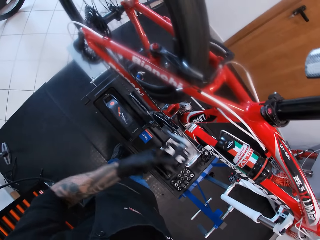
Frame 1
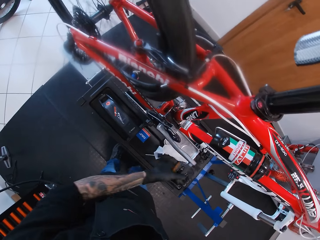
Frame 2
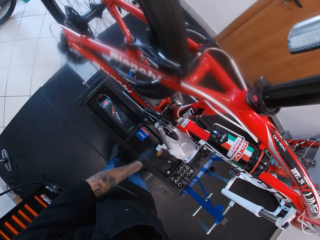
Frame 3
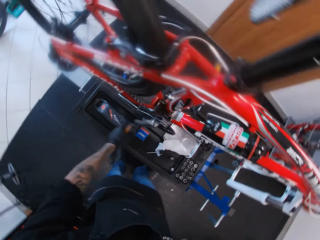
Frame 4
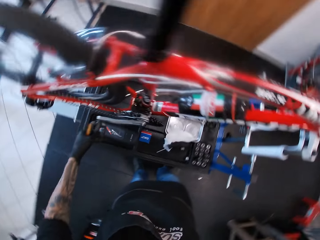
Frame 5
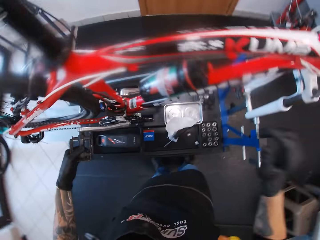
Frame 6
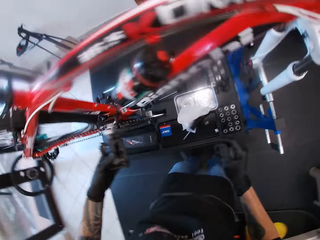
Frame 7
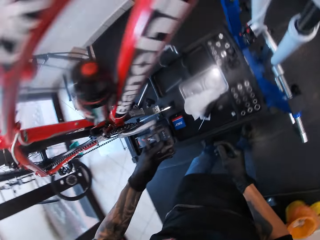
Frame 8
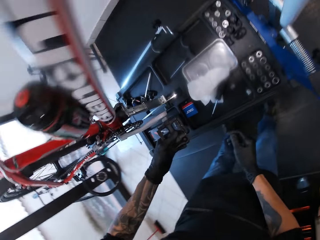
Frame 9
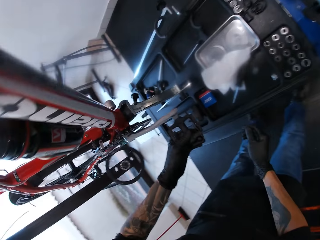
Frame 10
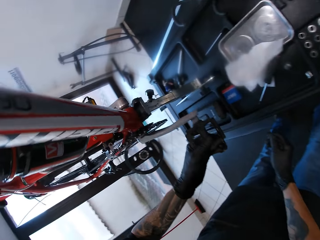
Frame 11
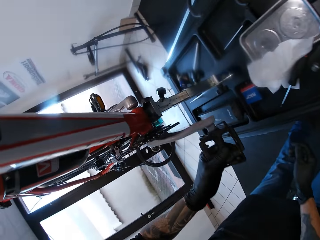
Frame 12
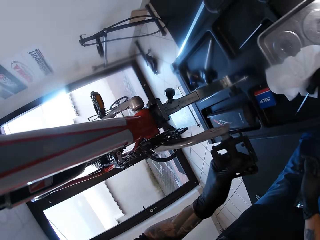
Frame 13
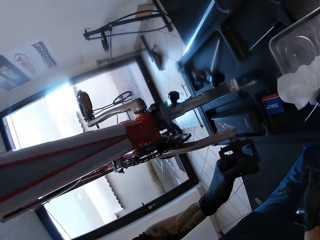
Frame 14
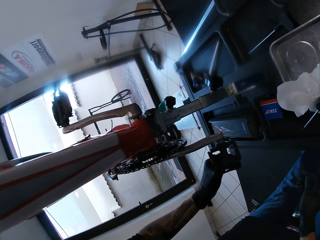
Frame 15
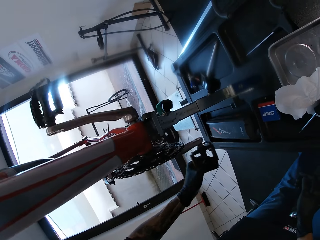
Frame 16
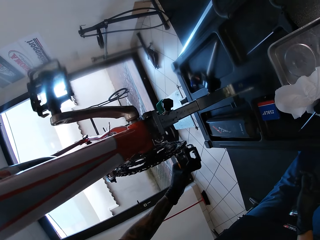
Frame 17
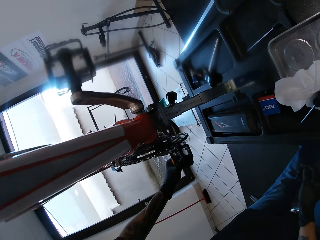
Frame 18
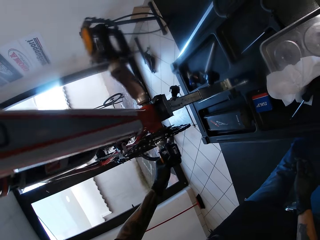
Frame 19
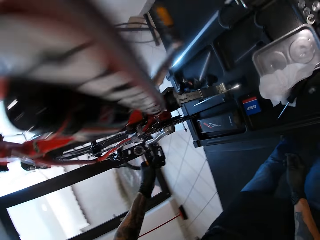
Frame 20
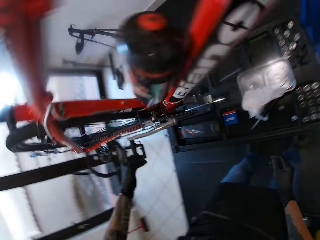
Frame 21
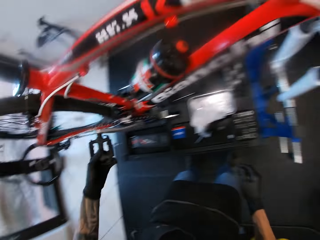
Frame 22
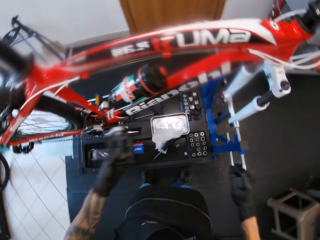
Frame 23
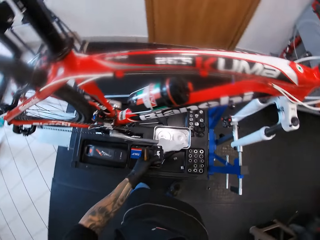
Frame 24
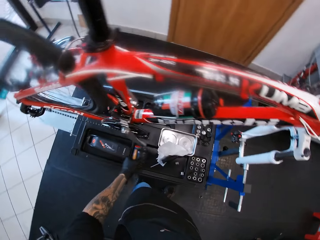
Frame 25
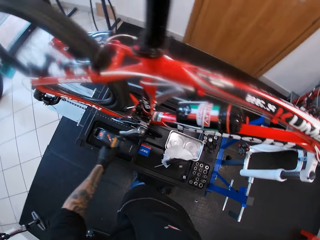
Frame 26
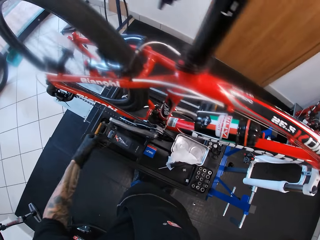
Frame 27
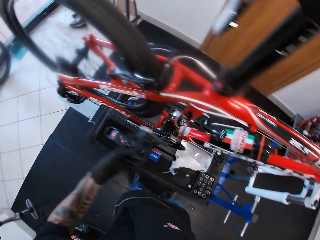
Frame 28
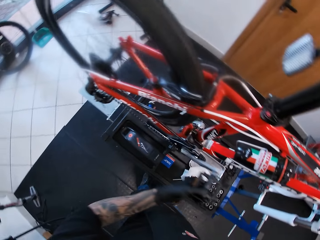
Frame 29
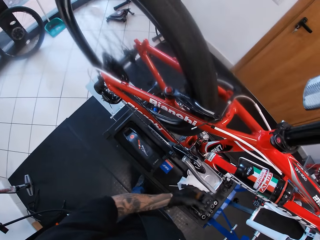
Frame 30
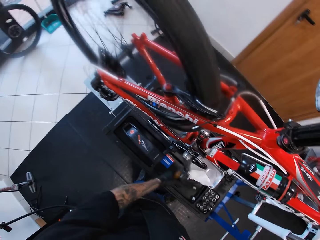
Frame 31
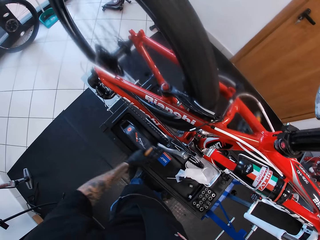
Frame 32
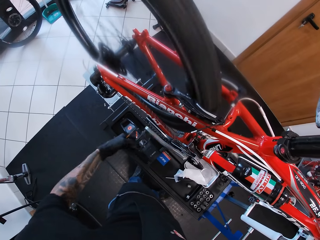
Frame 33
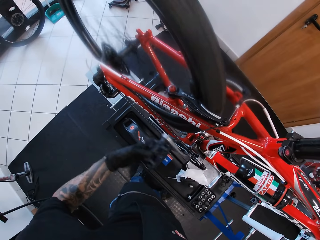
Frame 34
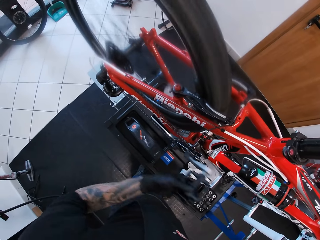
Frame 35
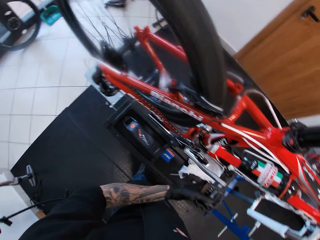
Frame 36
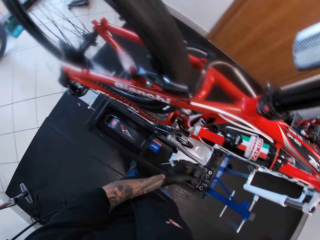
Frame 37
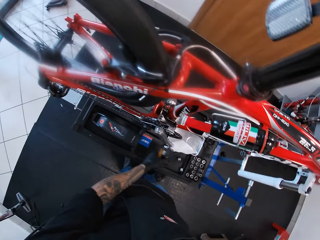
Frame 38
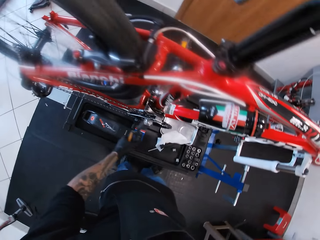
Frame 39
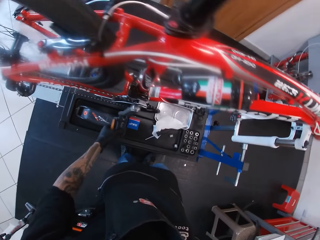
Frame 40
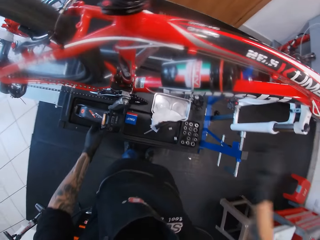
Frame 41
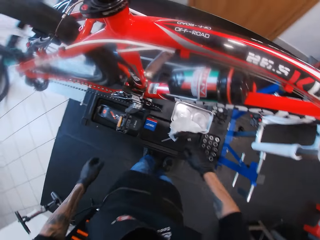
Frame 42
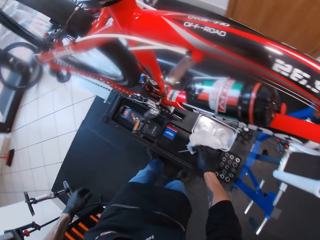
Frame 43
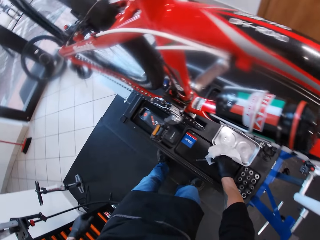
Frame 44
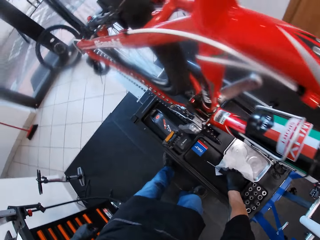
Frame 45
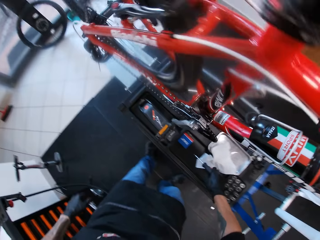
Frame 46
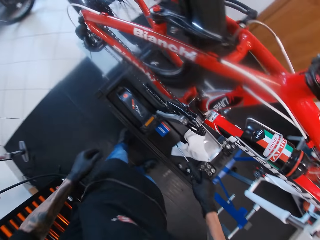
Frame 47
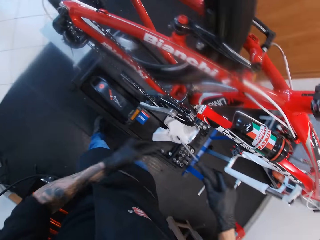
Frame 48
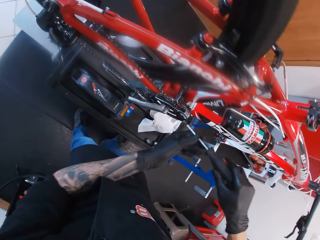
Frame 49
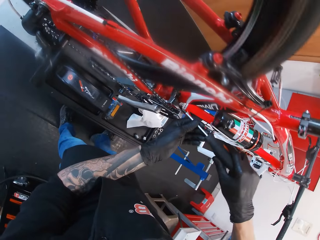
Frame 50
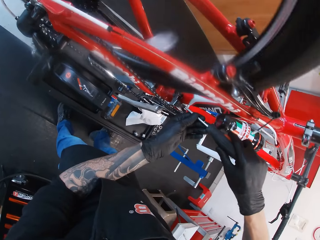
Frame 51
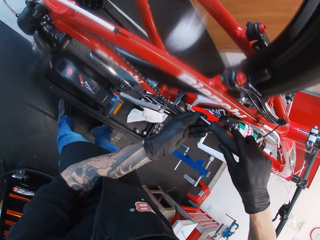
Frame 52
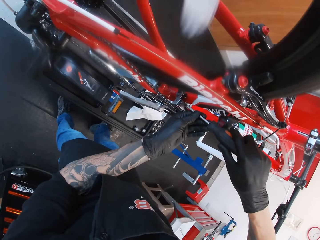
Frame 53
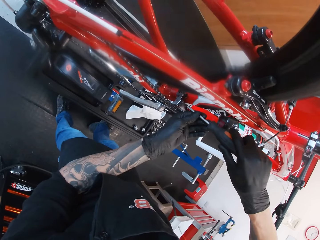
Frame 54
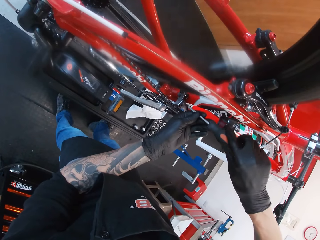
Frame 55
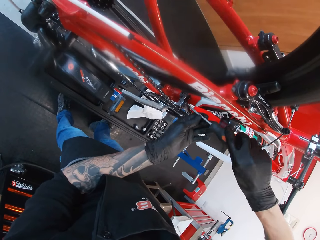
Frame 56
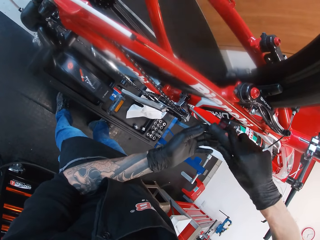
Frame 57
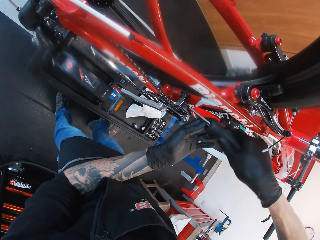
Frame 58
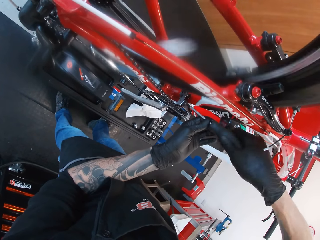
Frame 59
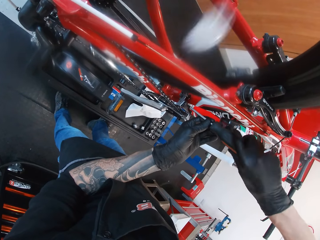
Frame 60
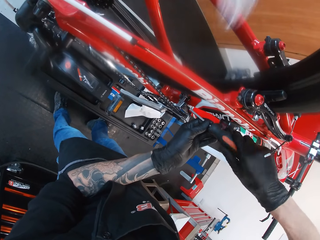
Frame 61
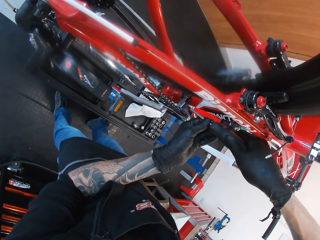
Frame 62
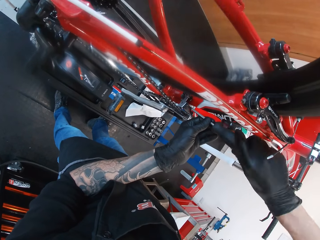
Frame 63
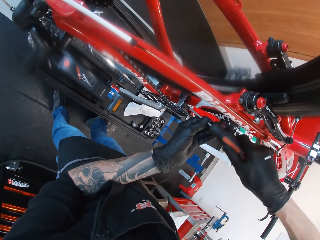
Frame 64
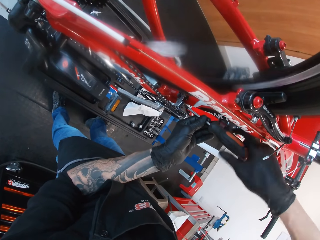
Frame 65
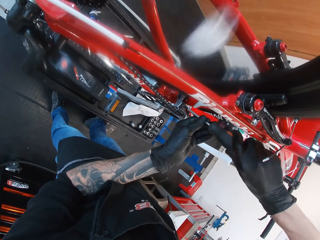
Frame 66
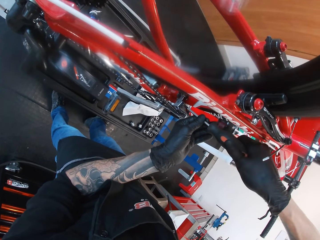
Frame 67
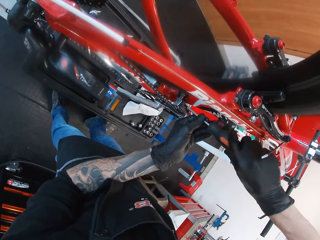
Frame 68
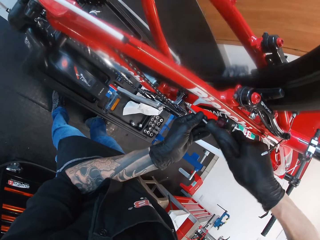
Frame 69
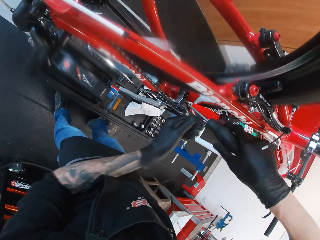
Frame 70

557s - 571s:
The camera wearer checks on the bicycle. He turns the crank arm on the bicycle with his left hand. He picks up a screwdriver from a repair stand with his right hand. He screws a front derailleur in the bicycle with the screwdriver in both hands. He adjusts a bolt on the bicycle with the screwdriver.

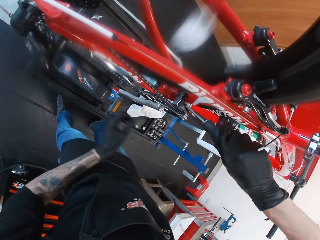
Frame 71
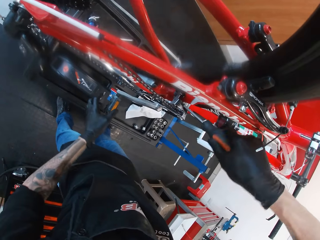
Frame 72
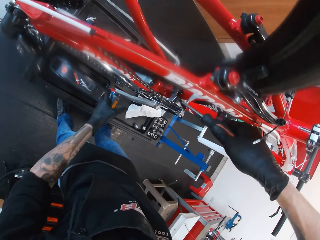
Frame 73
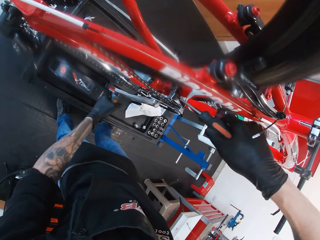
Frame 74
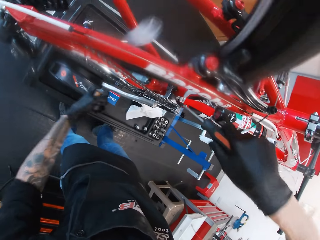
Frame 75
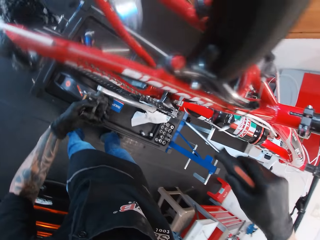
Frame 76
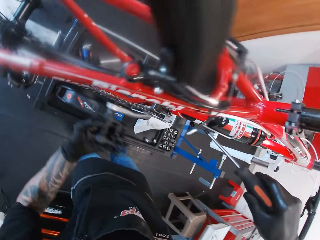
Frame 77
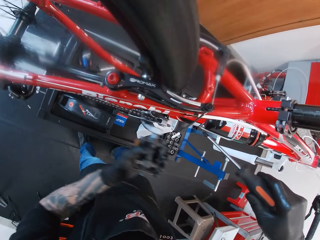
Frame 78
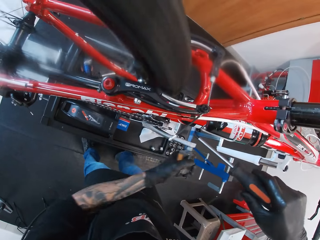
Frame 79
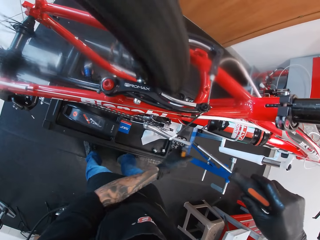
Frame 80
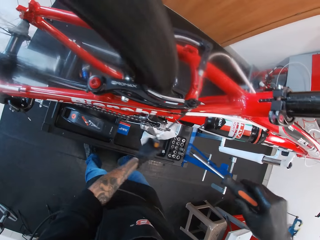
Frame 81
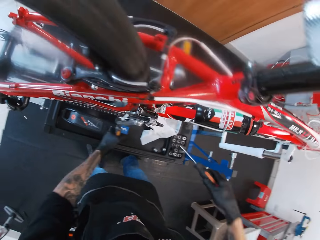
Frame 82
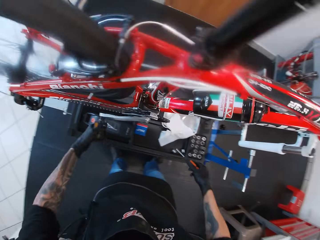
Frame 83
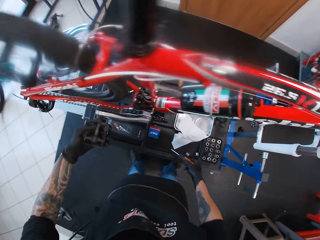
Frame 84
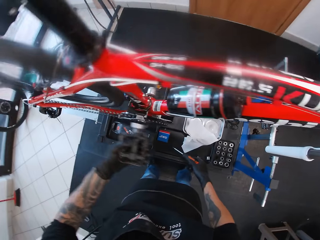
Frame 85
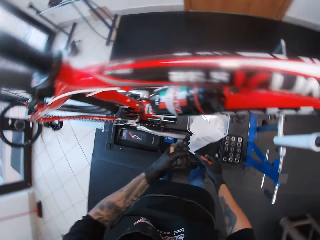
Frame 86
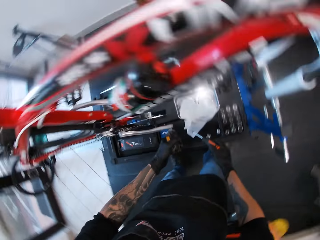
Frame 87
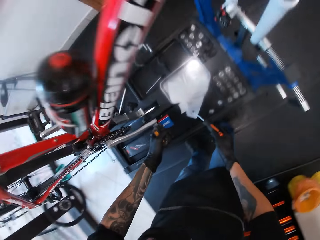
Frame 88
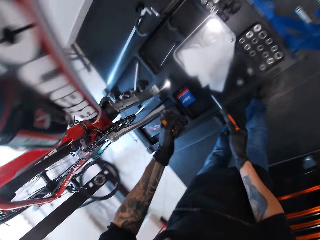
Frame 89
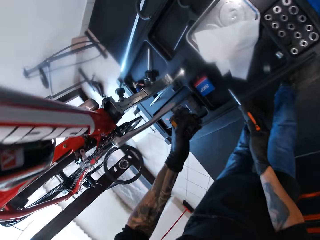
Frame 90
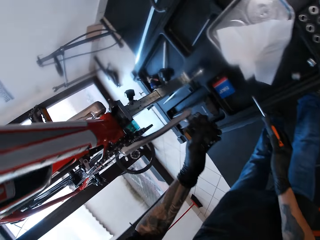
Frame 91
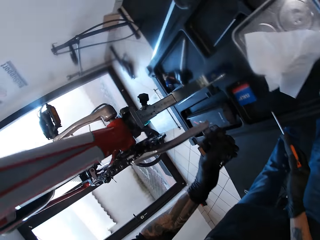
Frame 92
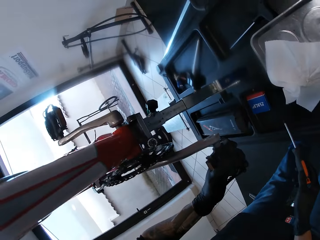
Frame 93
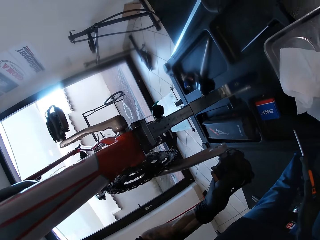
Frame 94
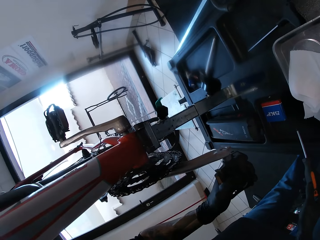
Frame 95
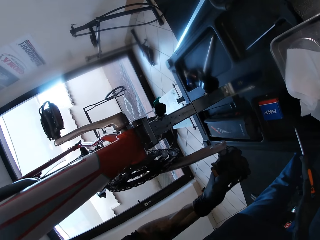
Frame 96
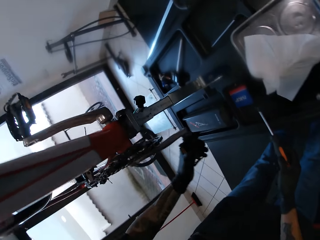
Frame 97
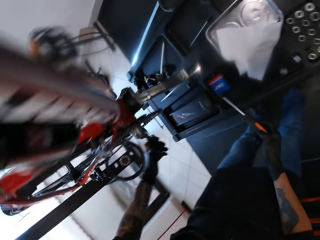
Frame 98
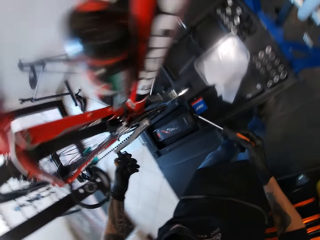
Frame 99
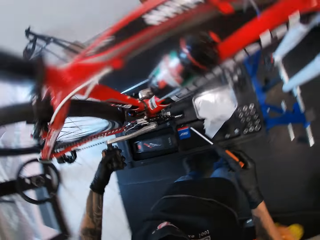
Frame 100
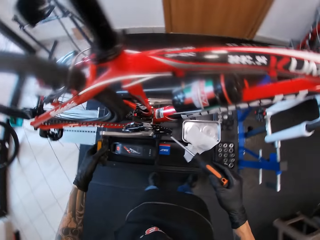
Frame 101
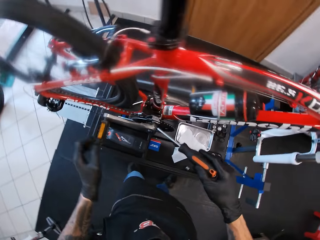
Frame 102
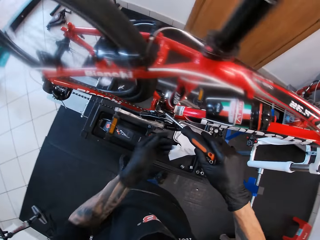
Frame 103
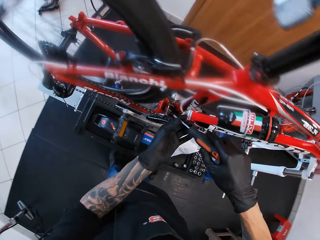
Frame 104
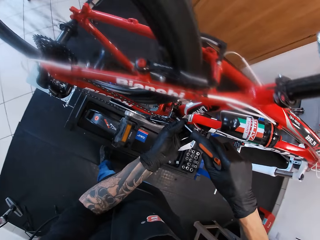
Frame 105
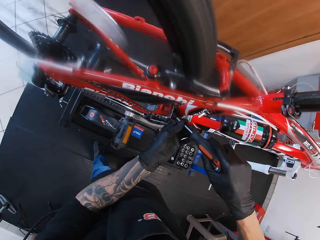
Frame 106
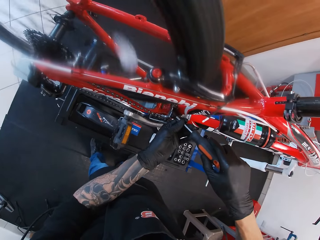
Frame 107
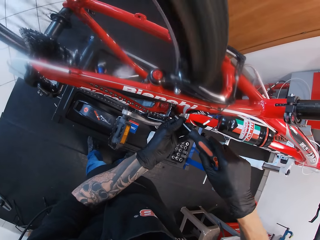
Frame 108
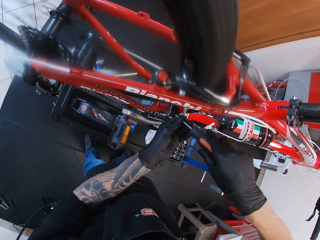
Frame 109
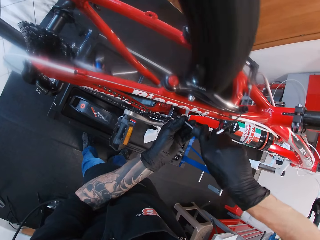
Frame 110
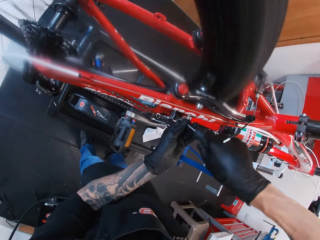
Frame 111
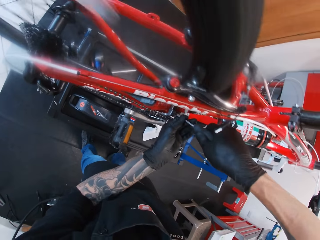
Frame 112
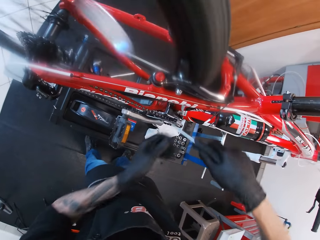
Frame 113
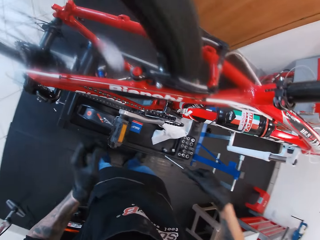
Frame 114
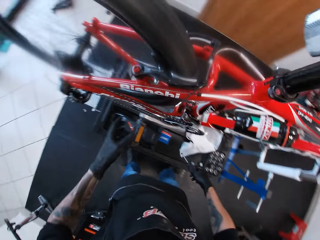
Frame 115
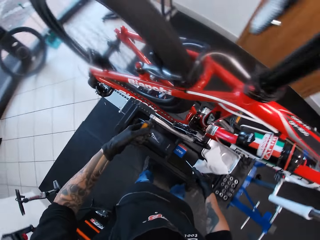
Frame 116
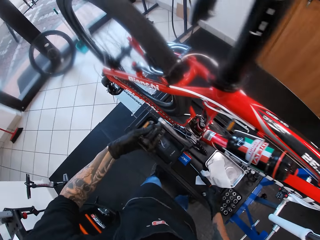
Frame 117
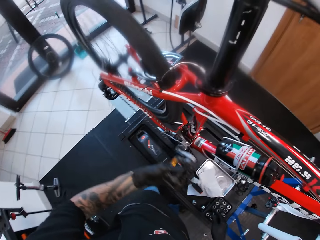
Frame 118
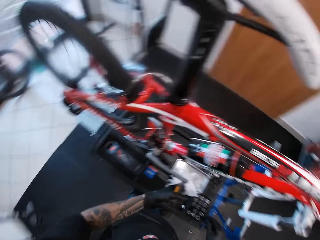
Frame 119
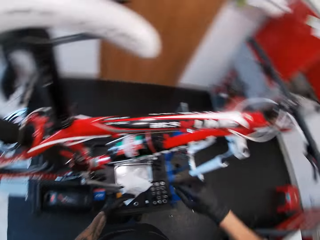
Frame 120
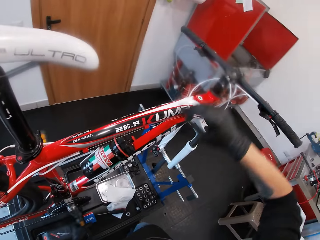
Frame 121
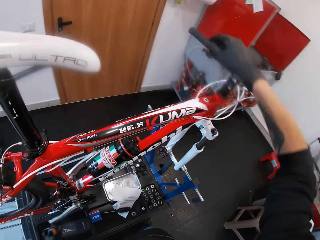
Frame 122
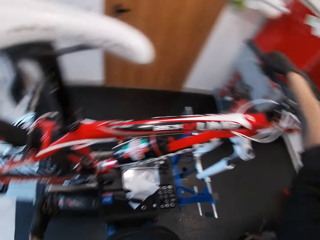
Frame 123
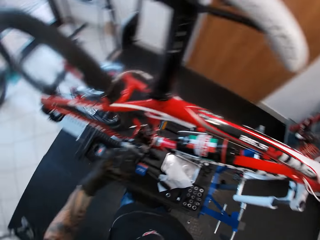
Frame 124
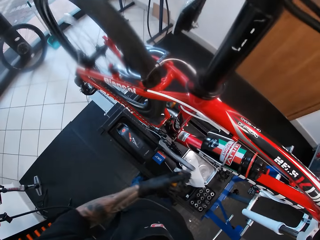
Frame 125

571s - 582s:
The camera wearer turns the crank arm on the bicycle with his left hand. He checks on the bicycle. He turns the crank arm on the bicycle with his left hand again. He adjusts a bolt on the bicycle with the screwdriver. He screws the front derailleur in the bicycle with the screwdriver in both hands. He turns the crank arm on the bicycle with his left hand. He drops the screw on the repair stand with his right hand. He touches a brake lever on the bicycle with his right hand.
